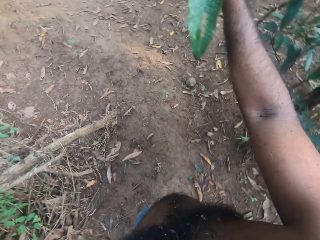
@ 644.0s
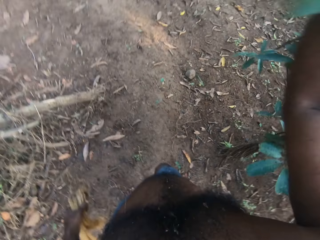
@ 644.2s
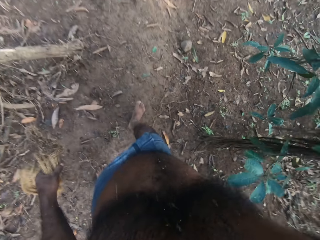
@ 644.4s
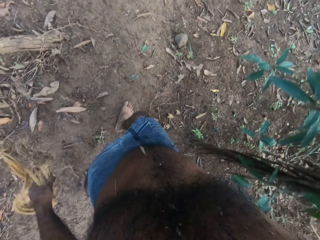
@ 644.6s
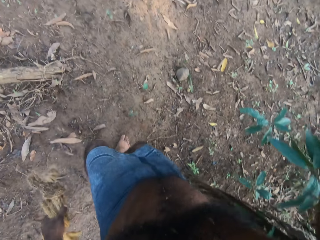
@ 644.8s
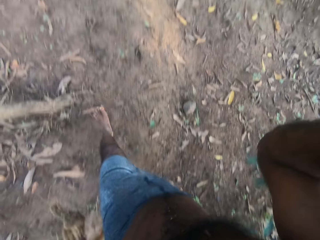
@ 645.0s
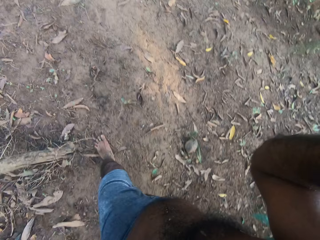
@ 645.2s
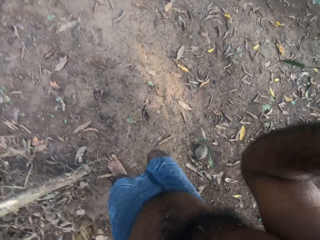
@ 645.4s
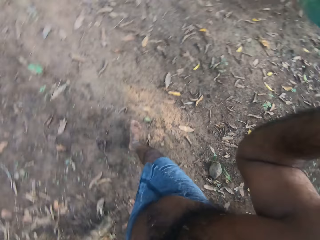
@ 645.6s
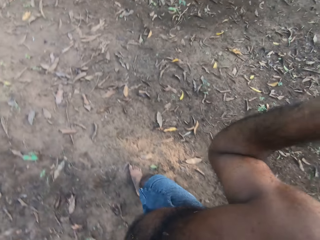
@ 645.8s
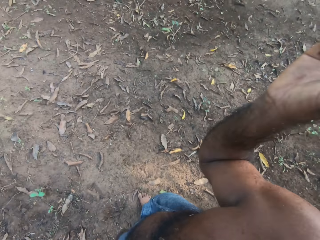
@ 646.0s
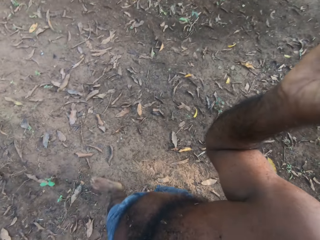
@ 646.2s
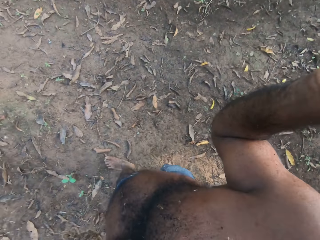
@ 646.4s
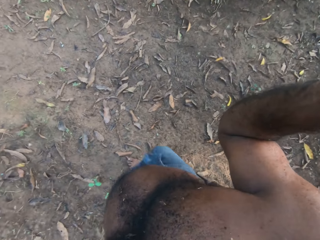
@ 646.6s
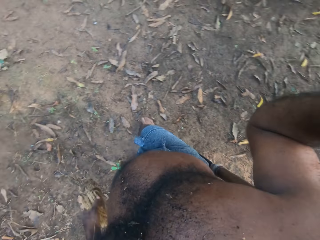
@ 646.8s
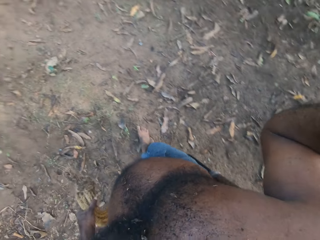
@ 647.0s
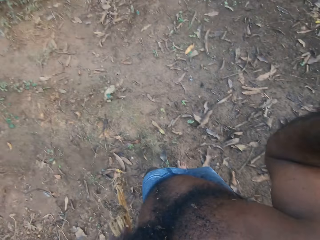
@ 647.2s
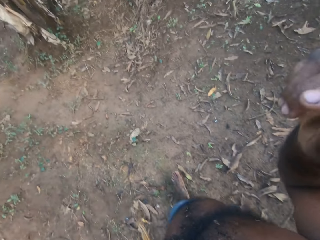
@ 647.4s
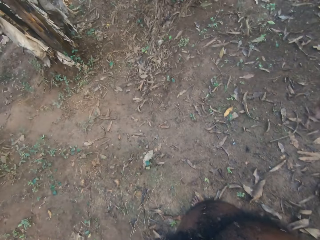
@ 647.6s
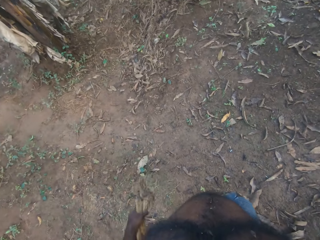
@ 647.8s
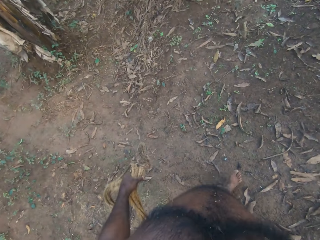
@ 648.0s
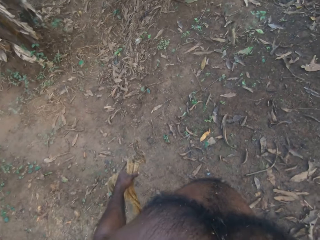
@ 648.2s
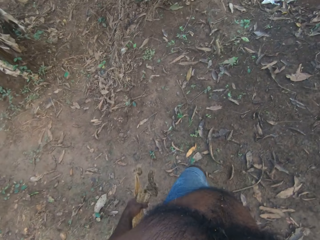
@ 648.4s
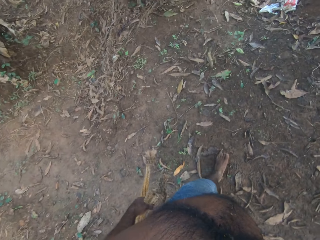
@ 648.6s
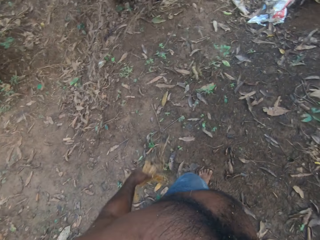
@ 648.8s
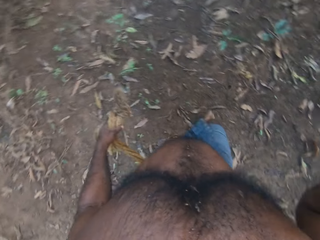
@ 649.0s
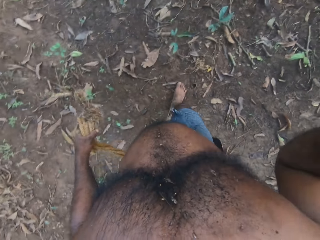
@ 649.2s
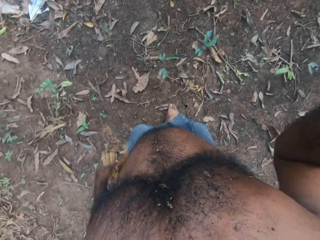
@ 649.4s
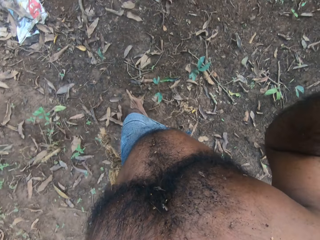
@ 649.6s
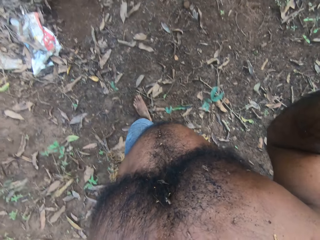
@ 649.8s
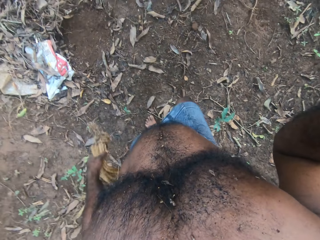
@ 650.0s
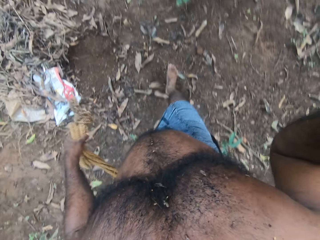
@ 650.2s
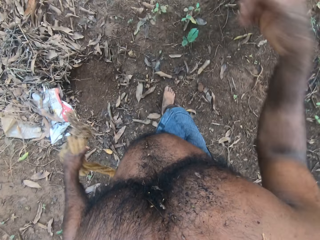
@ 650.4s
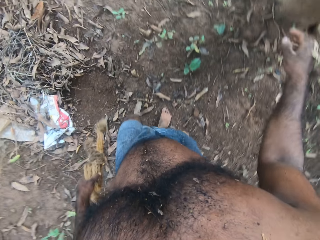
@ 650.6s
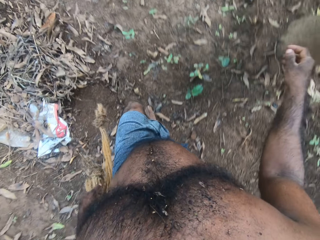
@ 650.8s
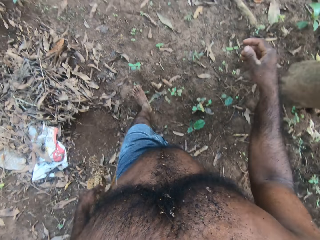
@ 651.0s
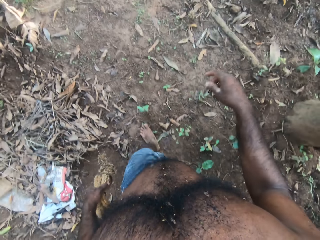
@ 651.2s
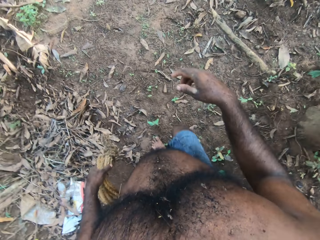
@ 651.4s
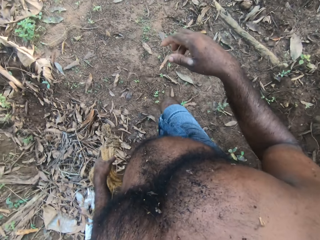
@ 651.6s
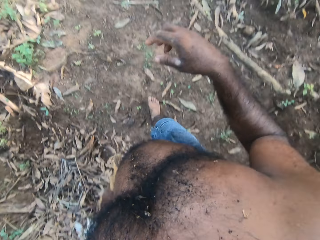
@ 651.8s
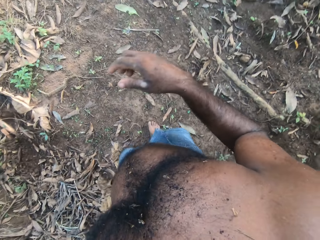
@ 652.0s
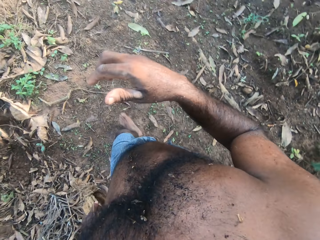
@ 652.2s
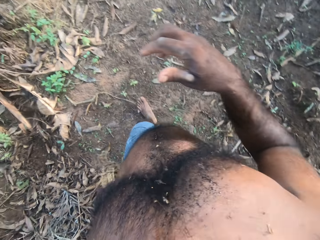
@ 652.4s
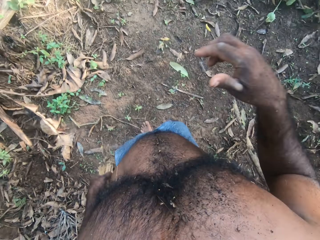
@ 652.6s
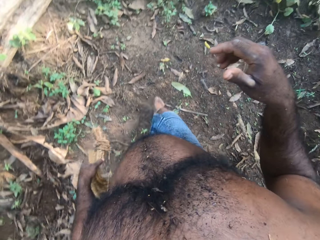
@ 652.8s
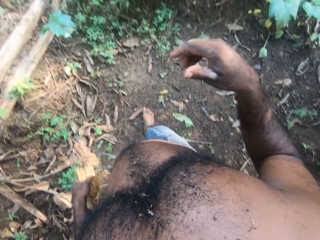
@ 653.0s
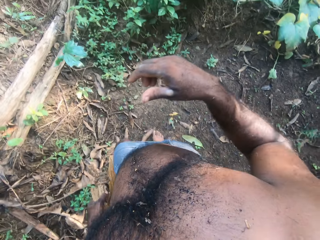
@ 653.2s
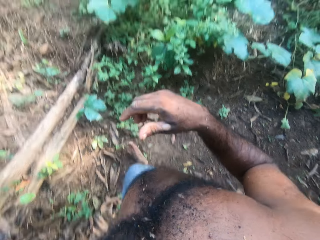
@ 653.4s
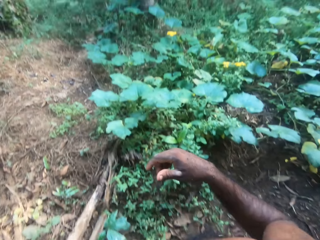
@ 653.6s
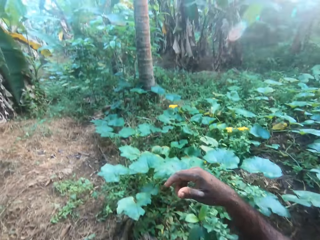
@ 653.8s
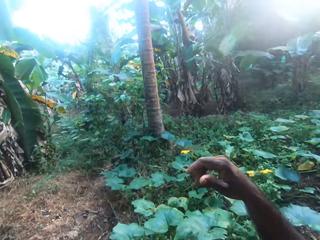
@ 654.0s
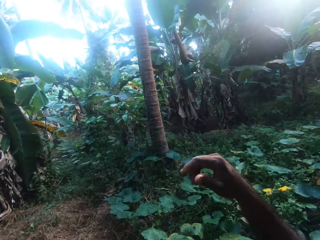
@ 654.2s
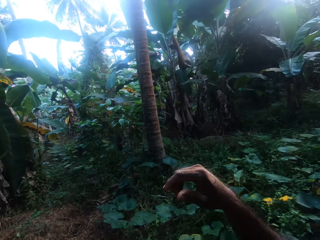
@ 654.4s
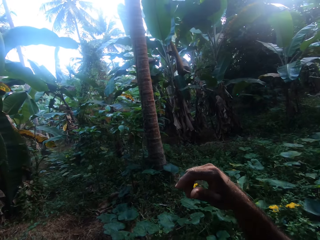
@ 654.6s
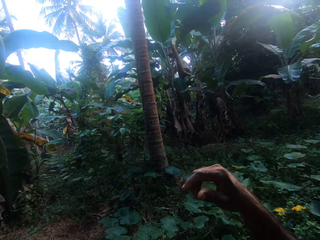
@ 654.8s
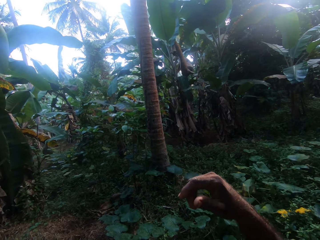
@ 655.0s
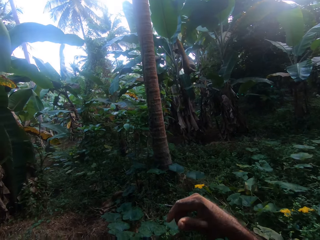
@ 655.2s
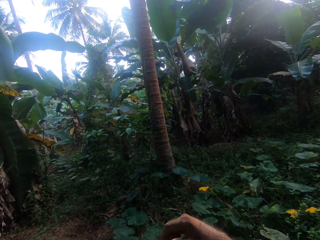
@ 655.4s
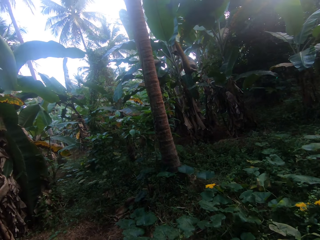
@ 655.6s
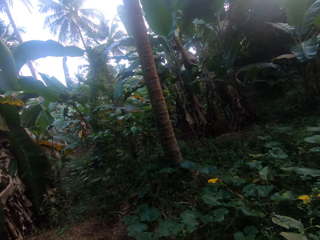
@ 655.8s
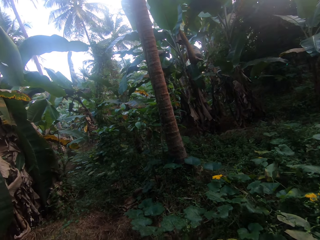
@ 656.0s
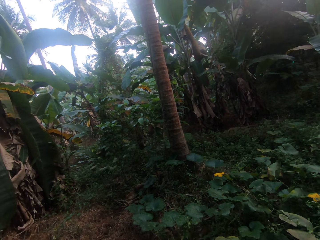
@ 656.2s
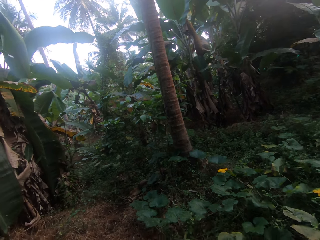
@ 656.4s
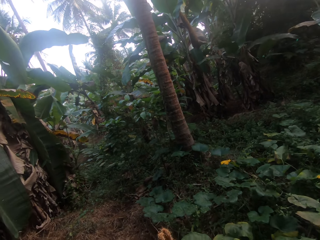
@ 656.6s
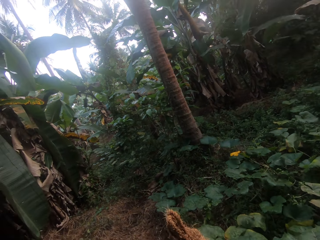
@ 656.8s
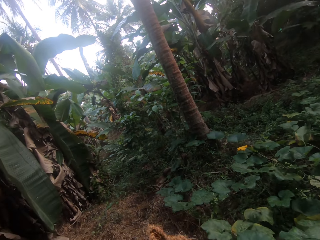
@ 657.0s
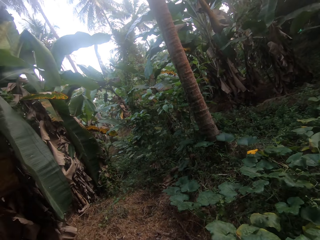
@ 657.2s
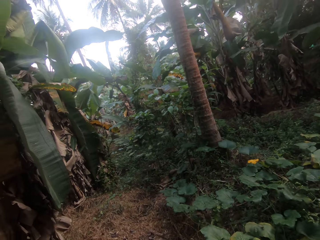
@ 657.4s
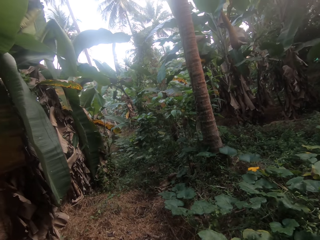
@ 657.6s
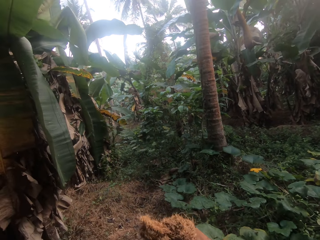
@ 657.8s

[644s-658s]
The camera wearer touches branches. He holds a leaf with his right hand. He looks around.

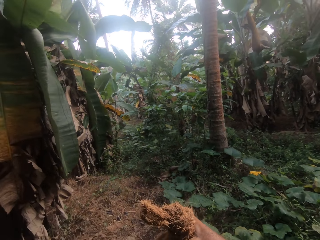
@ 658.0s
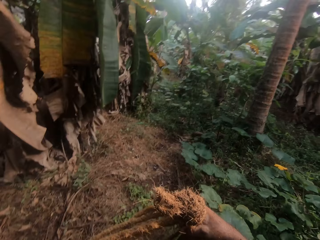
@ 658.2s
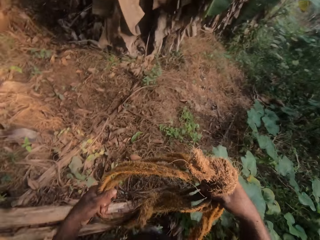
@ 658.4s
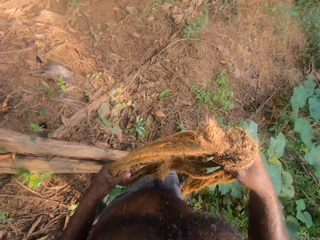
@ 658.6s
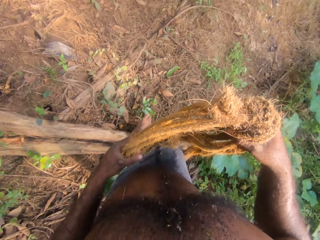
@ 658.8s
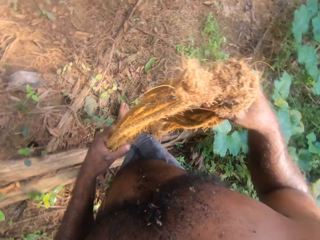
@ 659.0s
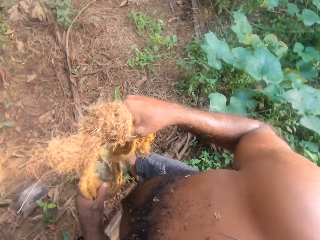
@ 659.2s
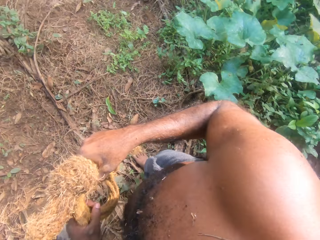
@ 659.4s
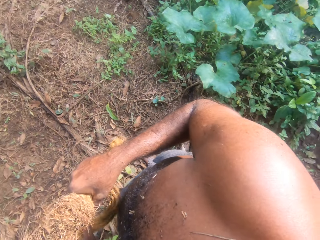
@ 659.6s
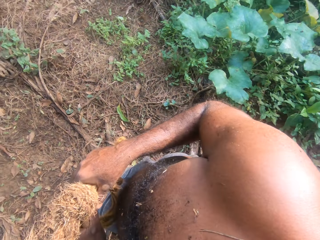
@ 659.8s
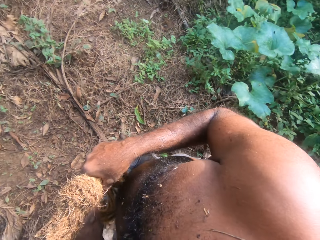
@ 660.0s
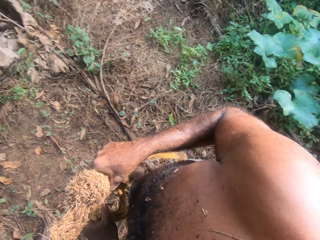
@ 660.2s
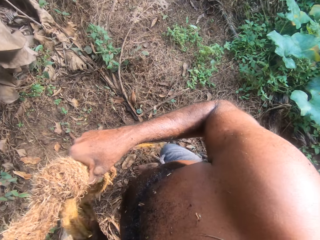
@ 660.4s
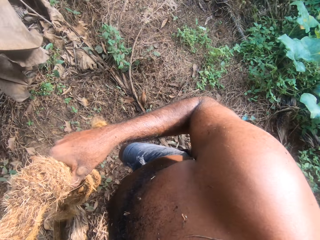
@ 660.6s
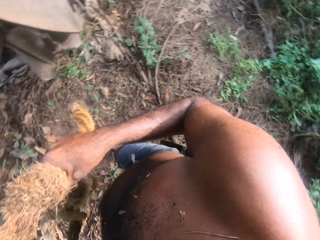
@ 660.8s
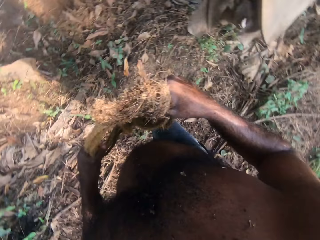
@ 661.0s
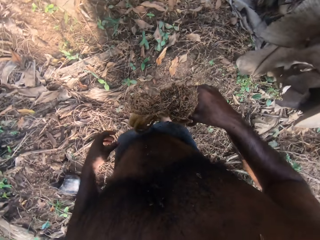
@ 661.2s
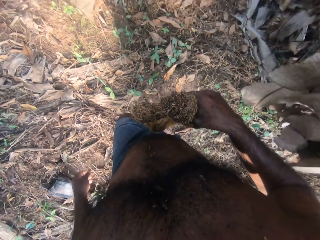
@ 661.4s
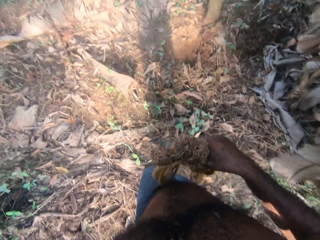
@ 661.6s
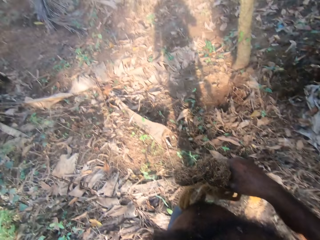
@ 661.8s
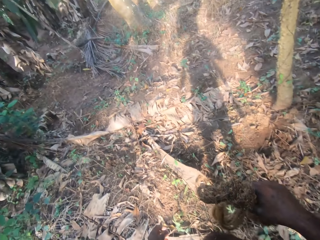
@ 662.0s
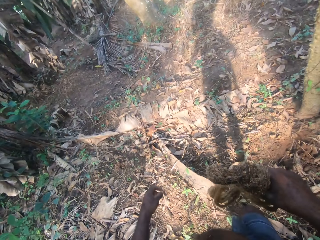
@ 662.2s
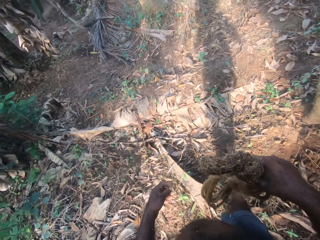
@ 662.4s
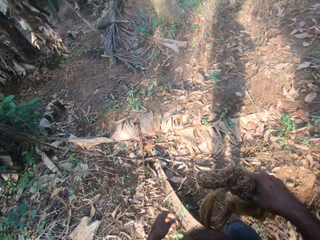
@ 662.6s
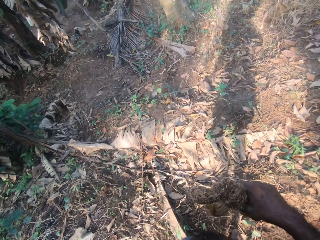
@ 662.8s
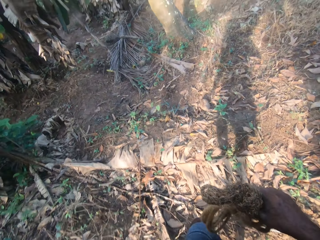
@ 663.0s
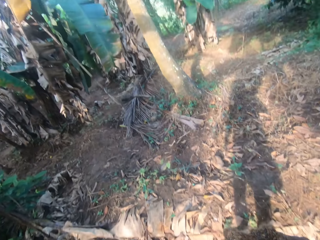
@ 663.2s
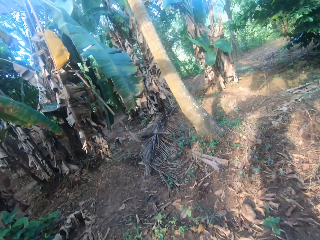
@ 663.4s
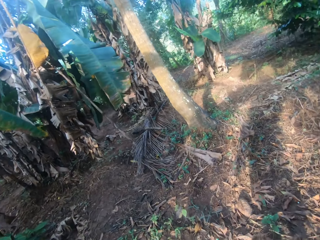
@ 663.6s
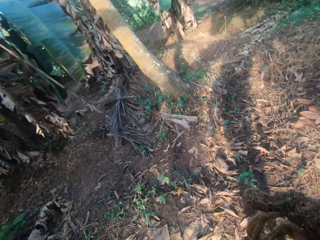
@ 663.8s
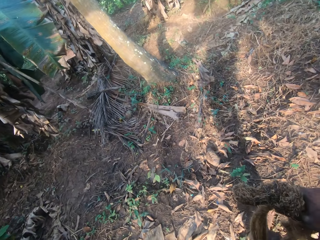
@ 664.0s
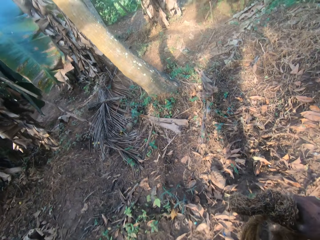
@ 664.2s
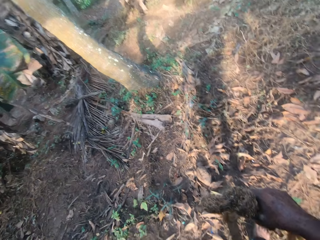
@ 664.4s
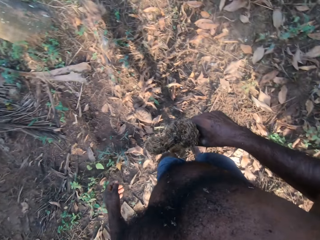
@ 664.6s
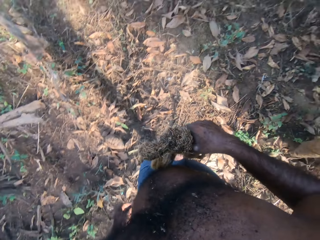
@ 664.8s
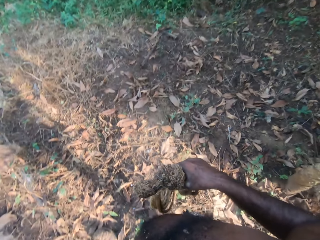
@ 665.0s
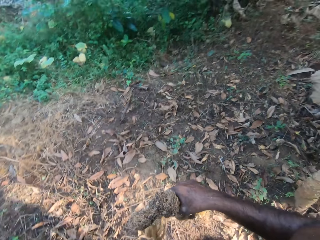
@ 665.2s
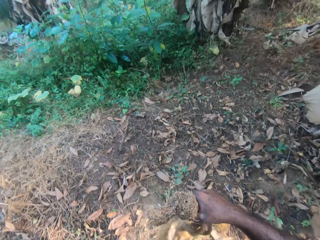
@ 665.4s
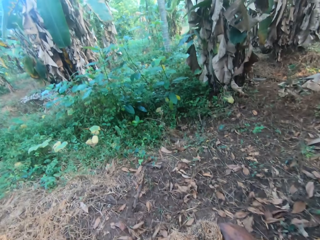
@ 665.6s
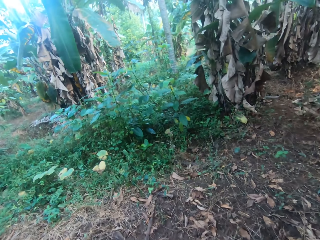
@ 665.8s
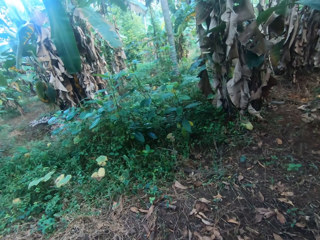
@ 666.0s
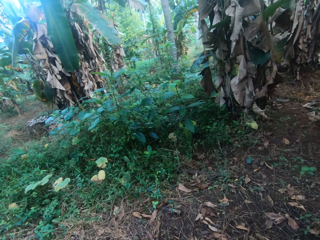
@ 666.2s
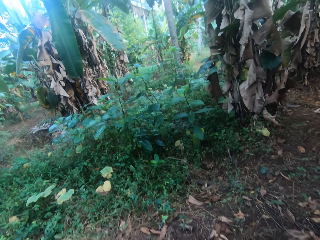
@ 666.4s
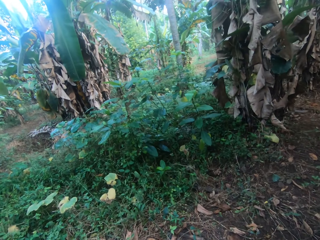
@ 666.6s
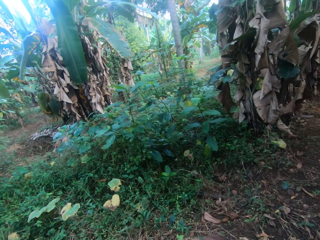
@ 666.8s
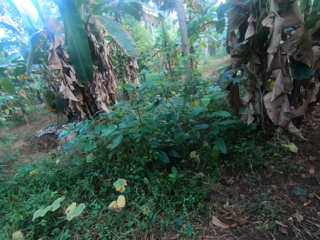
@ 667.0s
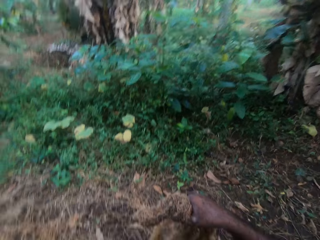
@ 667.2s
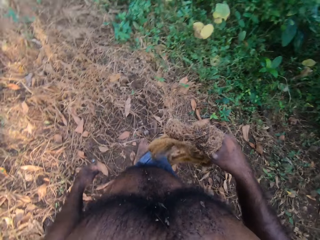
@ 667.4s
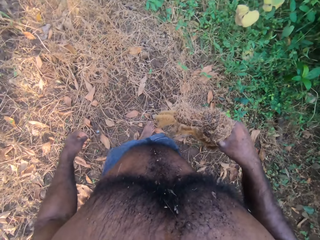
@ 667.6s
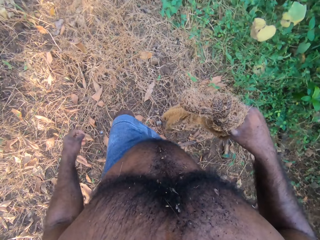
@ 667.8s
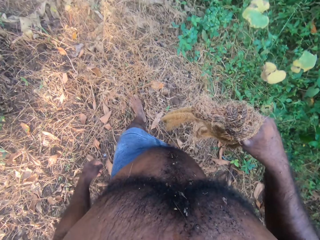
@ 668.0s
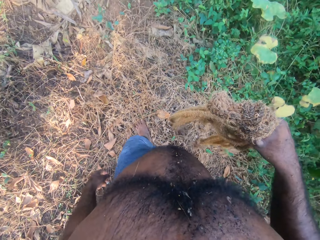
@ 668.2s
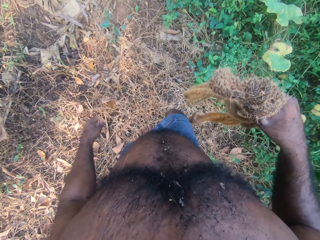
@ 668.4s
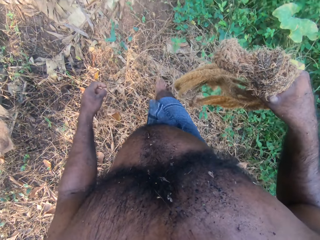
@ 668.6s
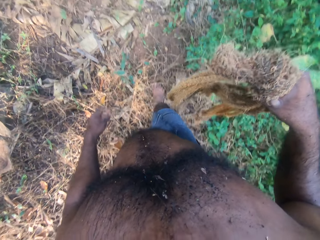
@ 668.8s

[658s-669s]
The camera wearer moves around and looks around. They walk and look around.
